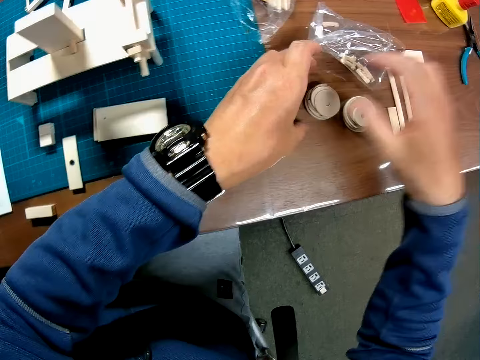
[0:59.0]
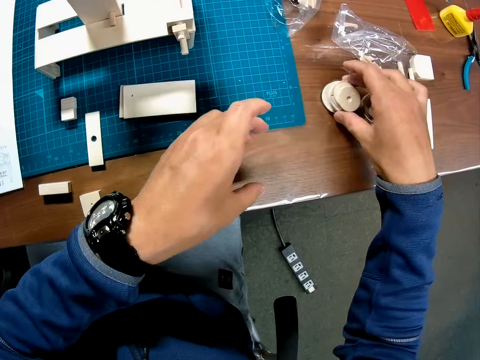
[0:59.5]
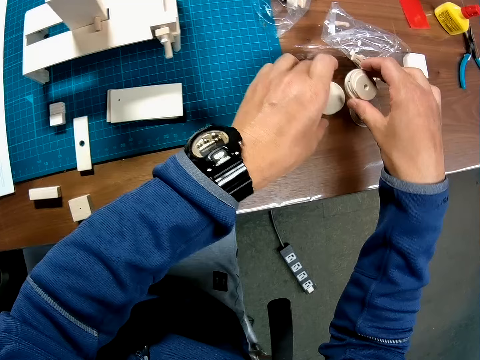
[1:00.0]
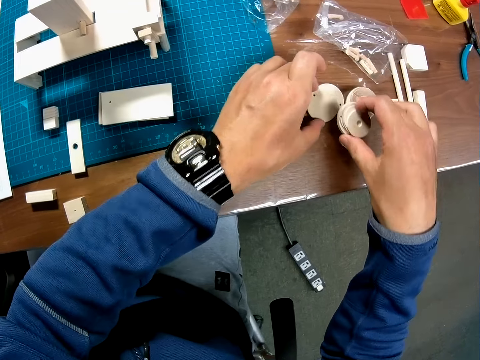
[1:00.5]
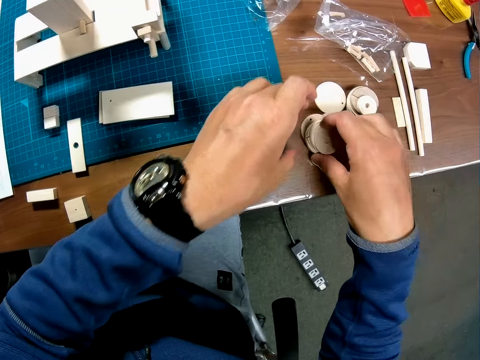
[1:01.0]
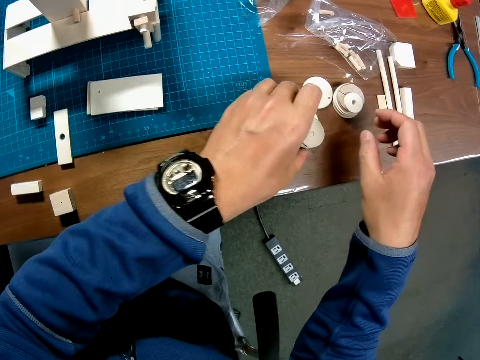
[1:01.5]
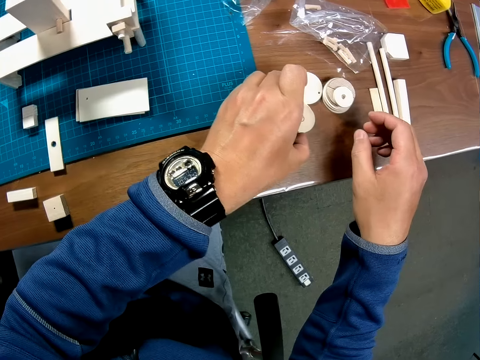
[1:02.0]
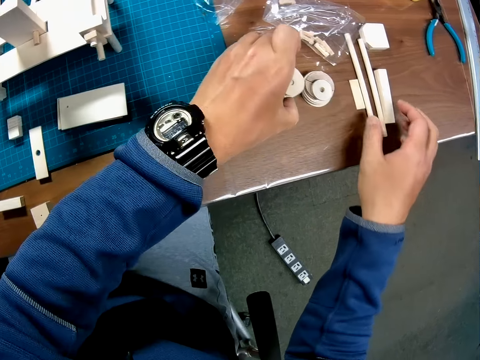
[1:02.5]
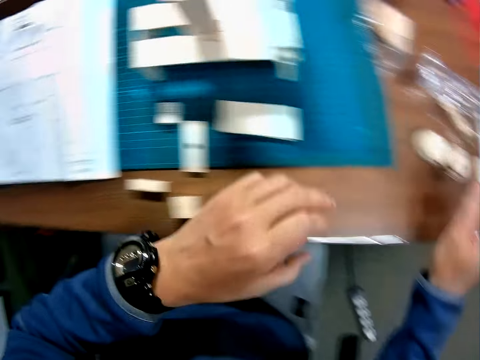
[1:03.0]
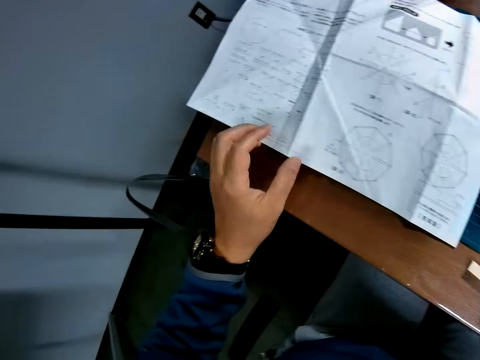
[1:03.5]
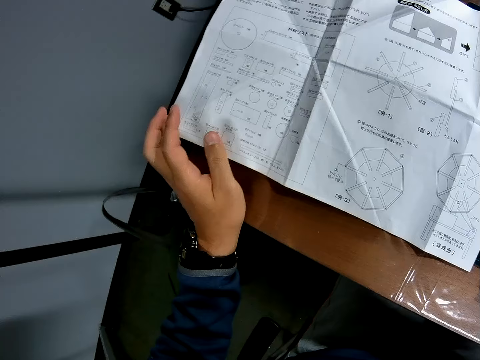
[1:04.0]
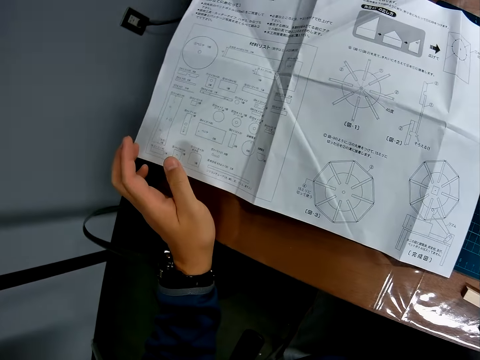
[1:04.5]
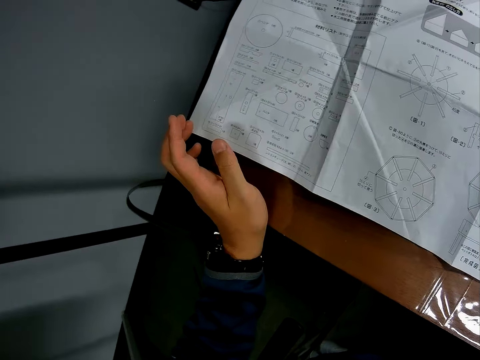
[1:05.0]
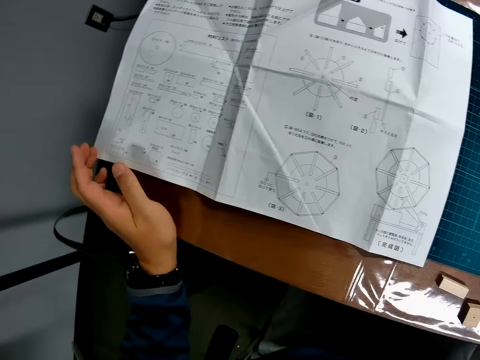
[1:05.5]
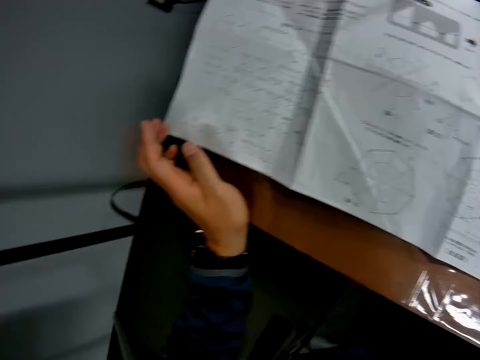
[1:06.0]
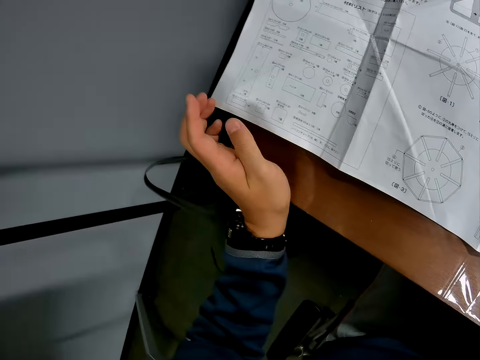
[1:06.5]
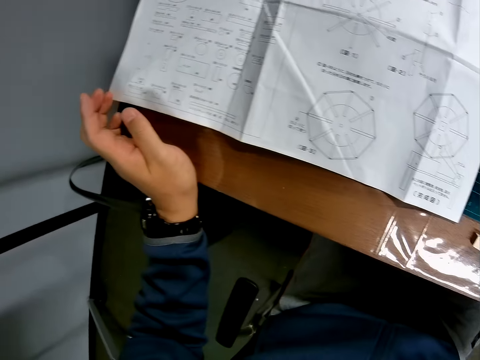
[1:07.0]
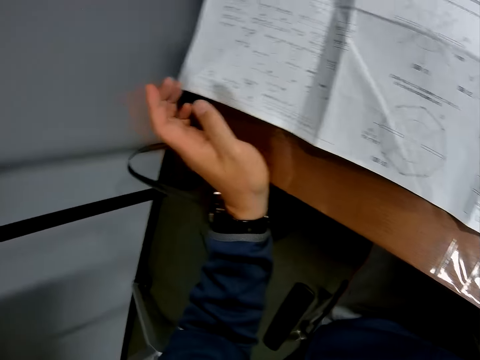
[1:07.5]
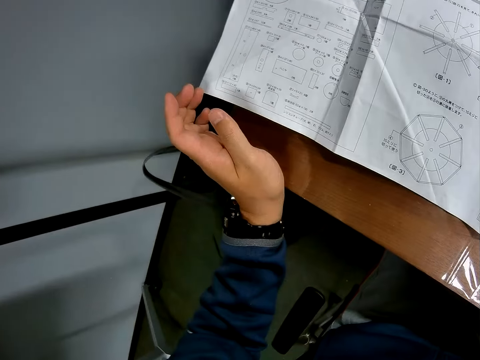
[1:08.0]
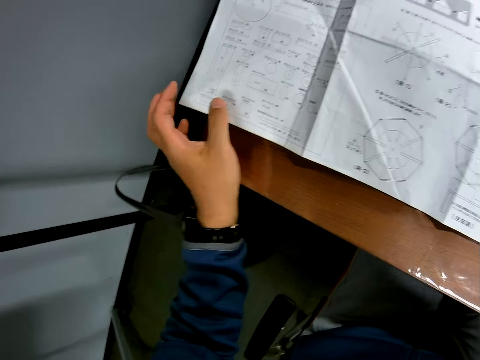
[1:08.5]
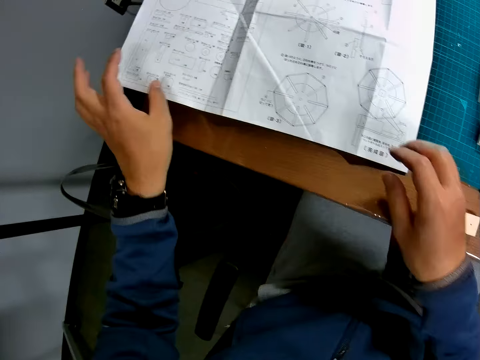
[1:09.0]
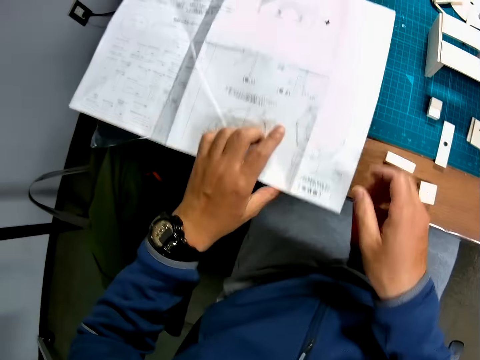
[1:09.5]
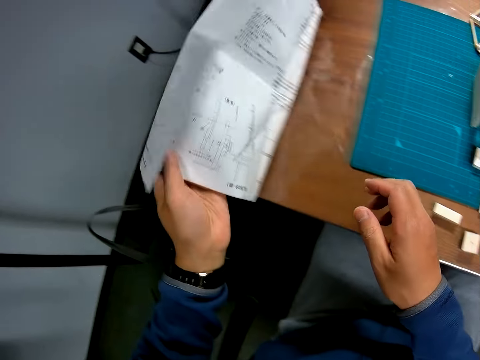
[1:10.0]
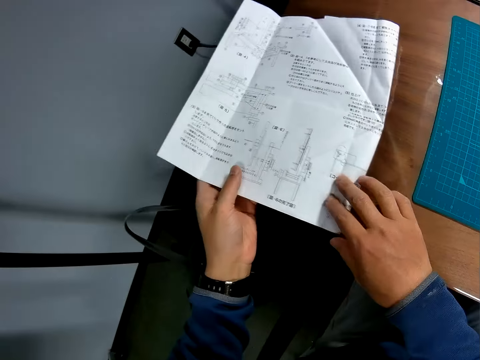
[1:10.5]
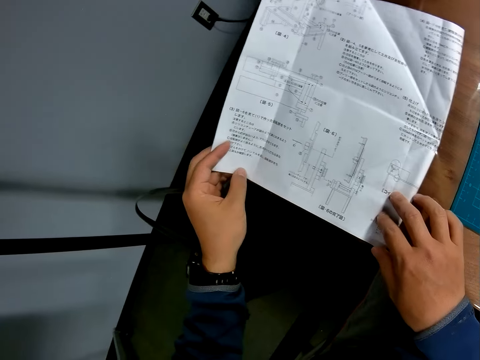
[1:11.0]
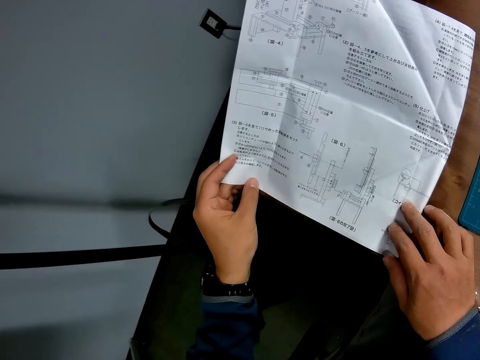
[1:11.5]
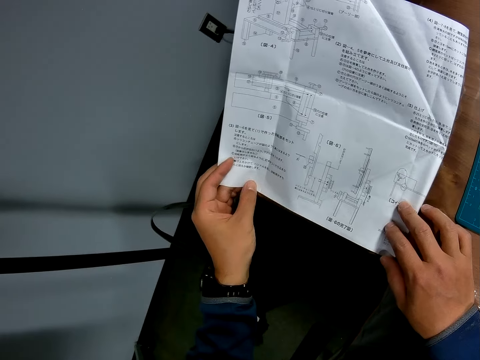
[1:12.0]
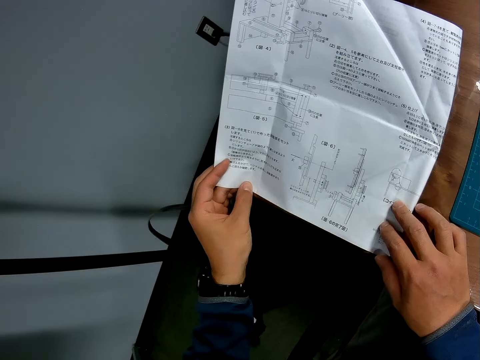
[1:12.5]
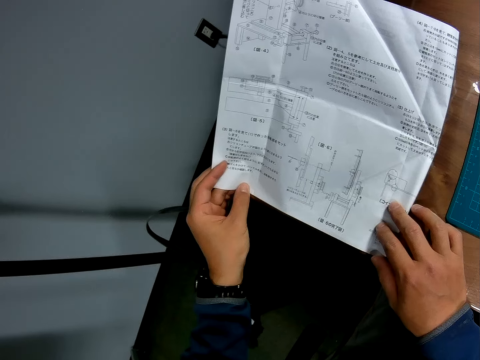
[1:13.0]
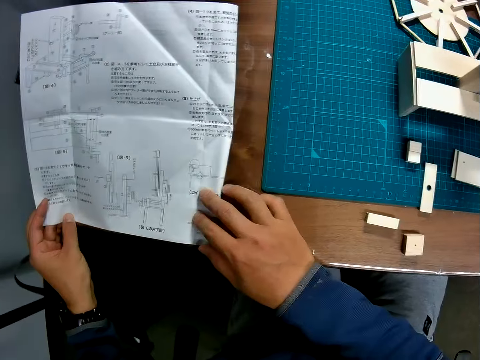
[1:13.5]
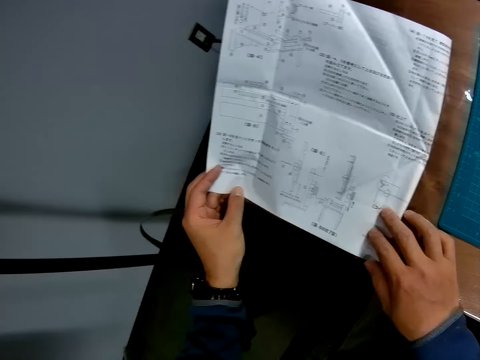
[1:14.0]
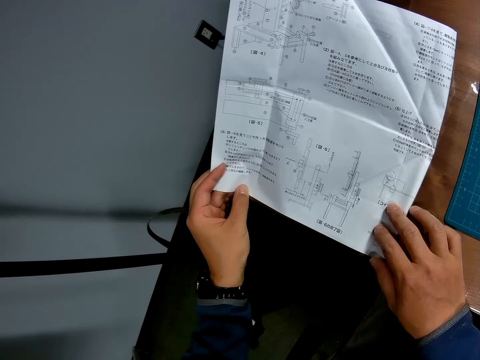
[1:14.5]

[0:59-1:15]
The camera wearer removes a piece from the stack of circular pieces on the table. He restacks the circular pieces on the table. He pulls his hand off the modeling pieces. He reads the blueprint again. He holds a modeling manual. He turns the blueprint upside down. He reads the blueprint.

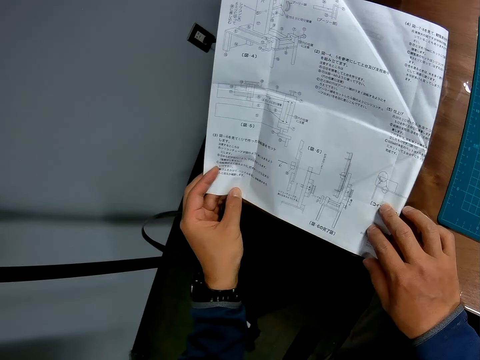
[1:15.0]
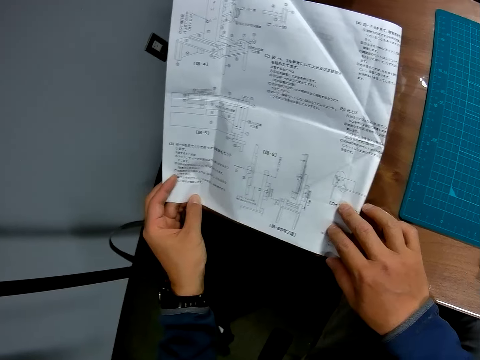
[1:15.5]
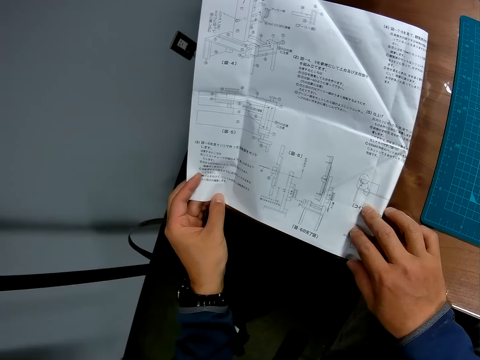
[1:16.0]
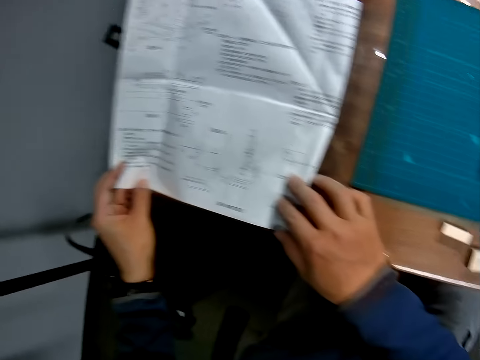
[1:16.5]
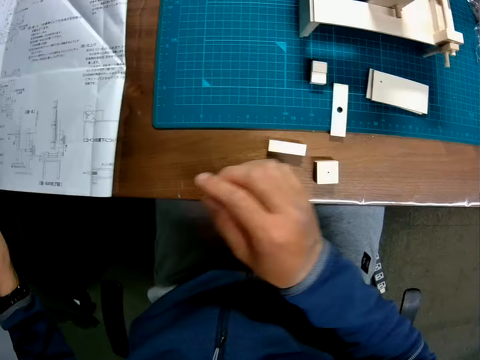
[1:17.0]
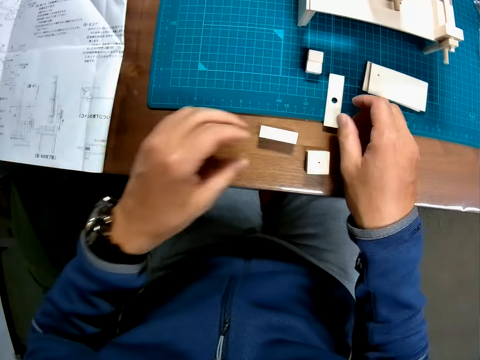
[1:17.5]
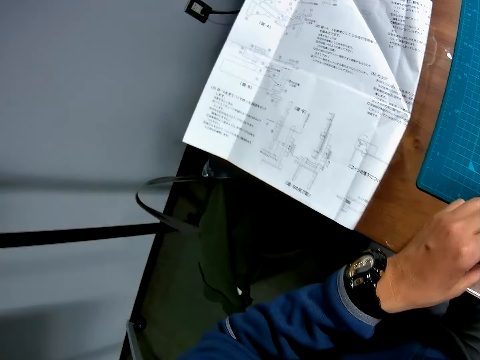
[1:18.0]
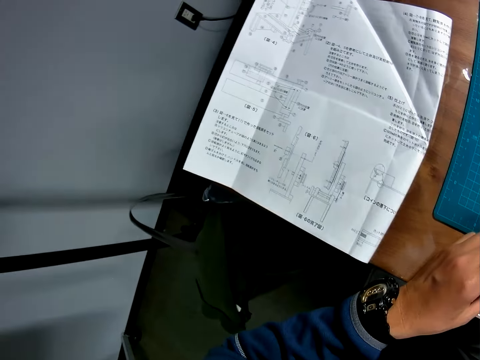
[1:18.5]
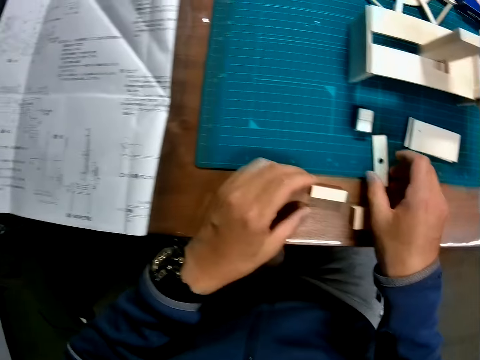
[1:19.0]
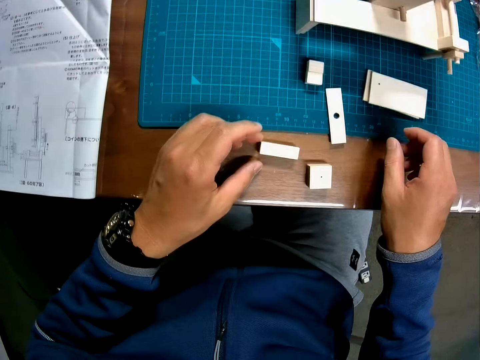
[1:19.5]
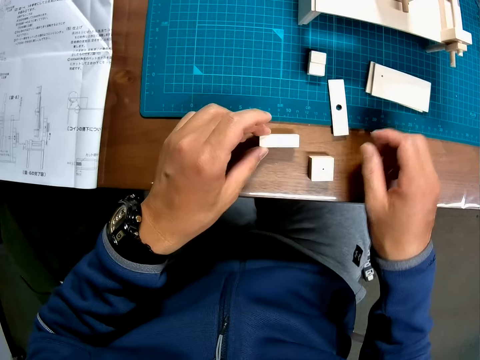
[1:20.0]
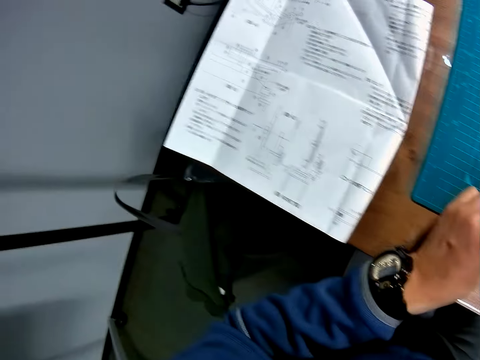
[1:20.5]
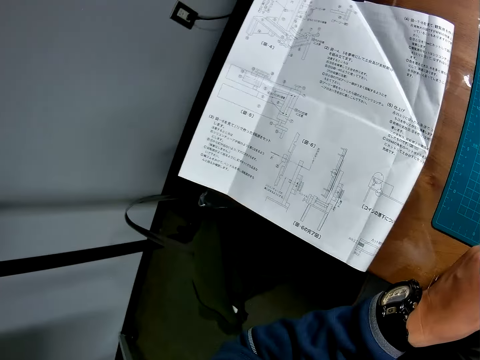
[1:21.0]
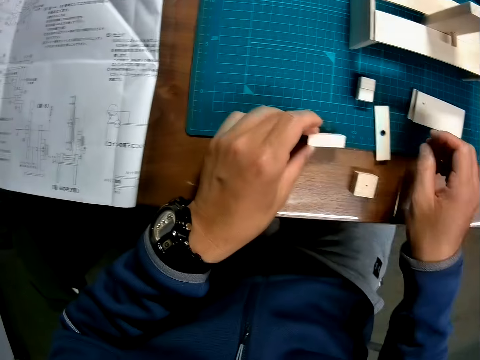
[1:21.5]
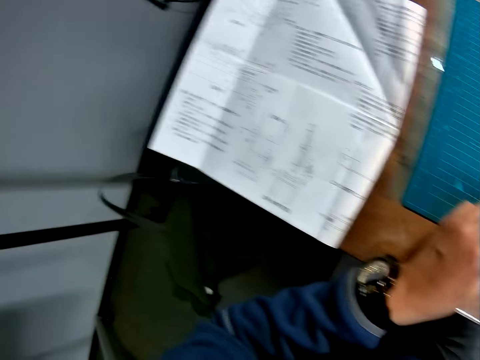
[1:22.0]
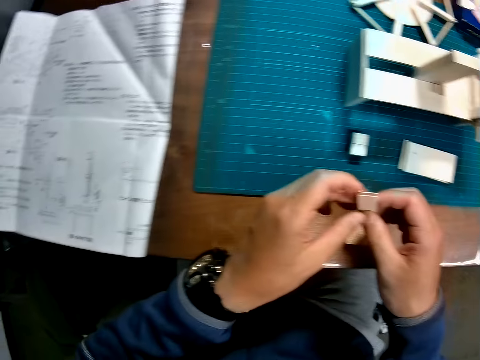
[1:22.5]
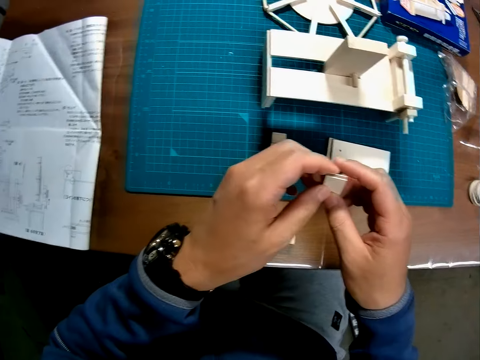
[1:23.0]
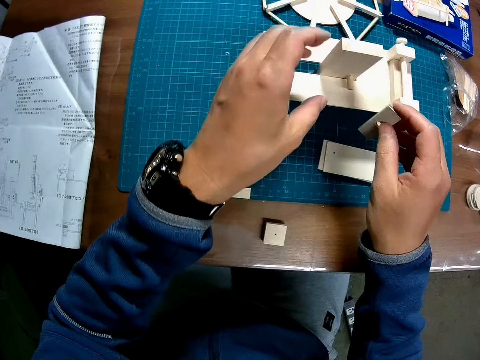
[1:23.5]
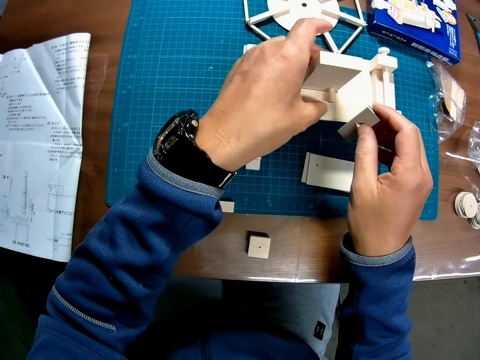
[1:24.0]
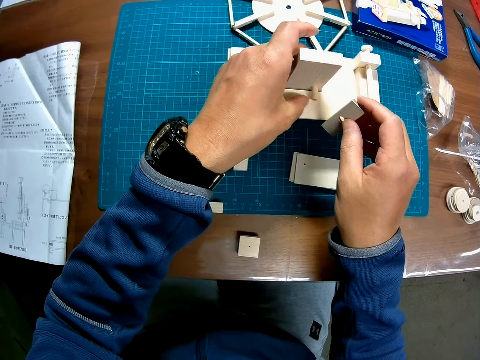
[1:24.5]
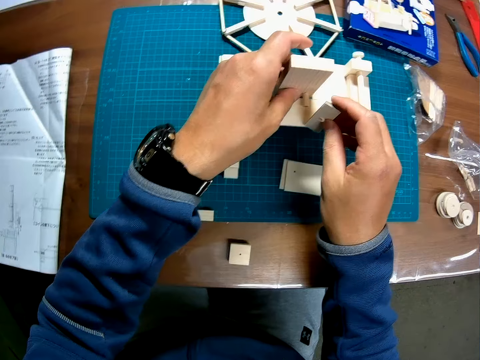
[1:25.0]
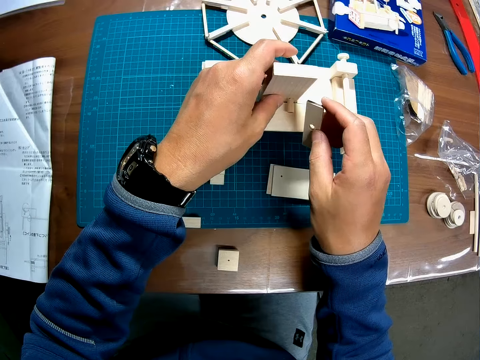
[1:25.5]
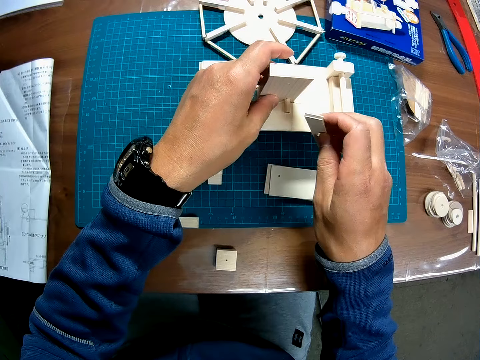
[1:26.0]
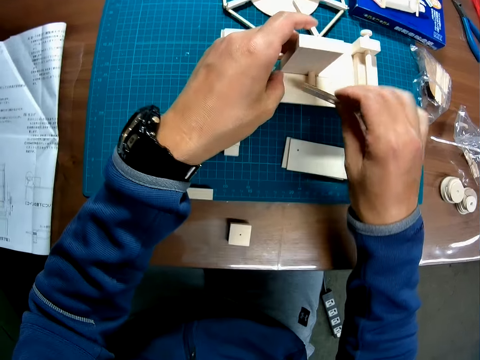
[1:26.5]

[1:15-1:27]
The camera wearer touches the rectangular pieces on the table. He pulls his hand off the modeling manual. He glances at the blueprint. He holds the rectangular pieces on the table. He glances at the blueprint. He picks up a modeling piece and puts the modeling piece on the table. He holds a modeling piece with both hands. He lifts another rectangular piece in the wooden mechanical model with his left hand. He holds a model.
